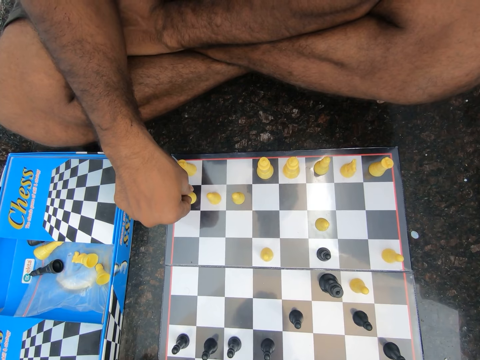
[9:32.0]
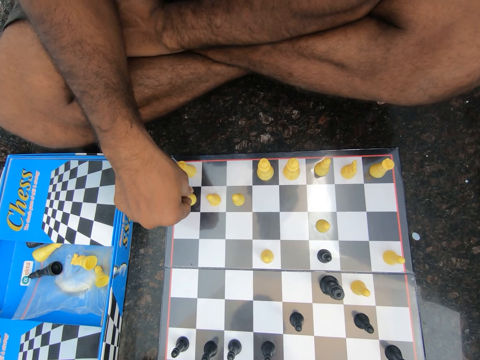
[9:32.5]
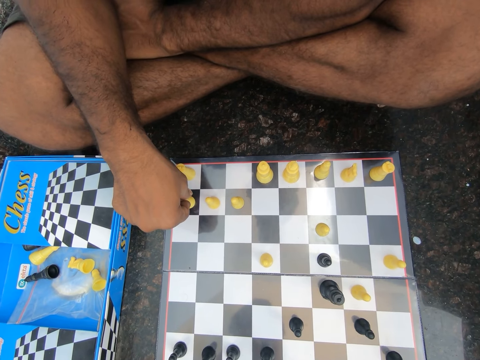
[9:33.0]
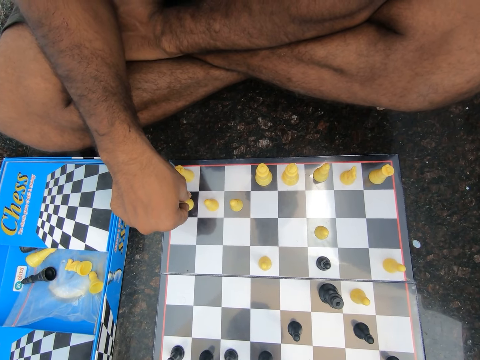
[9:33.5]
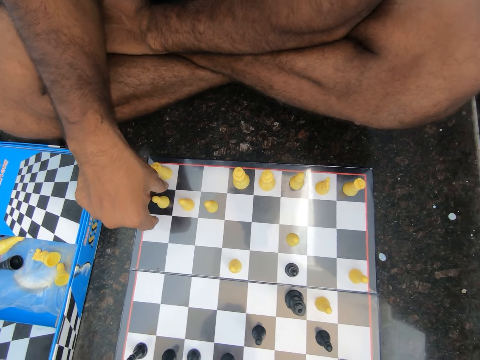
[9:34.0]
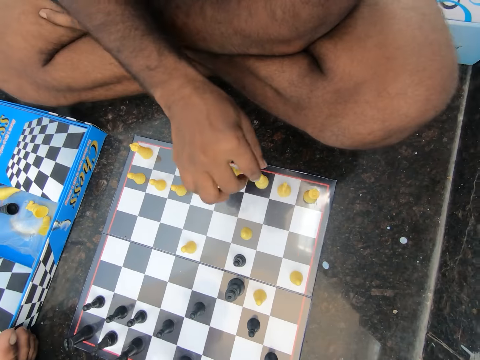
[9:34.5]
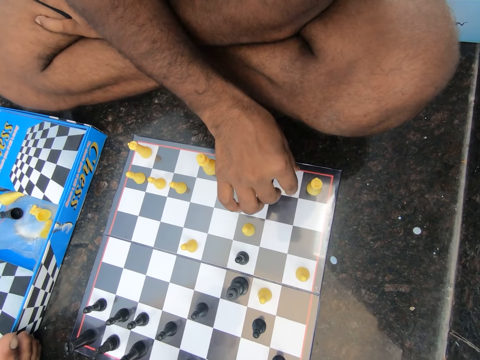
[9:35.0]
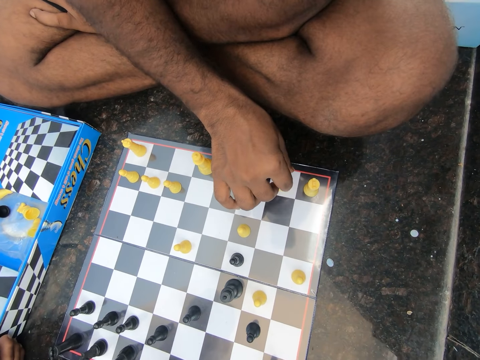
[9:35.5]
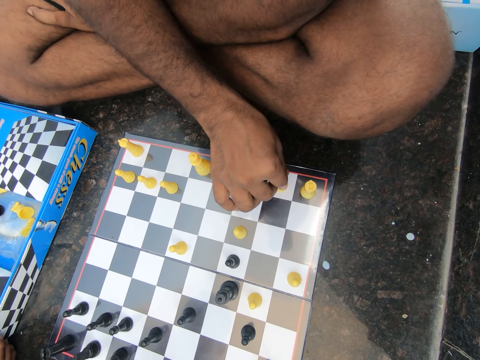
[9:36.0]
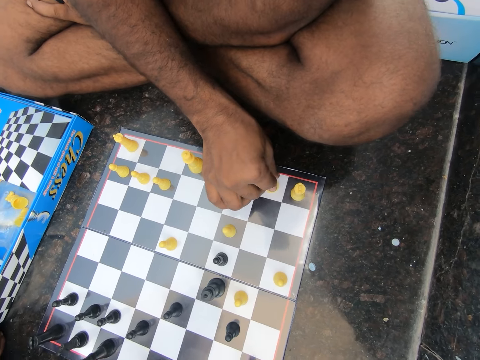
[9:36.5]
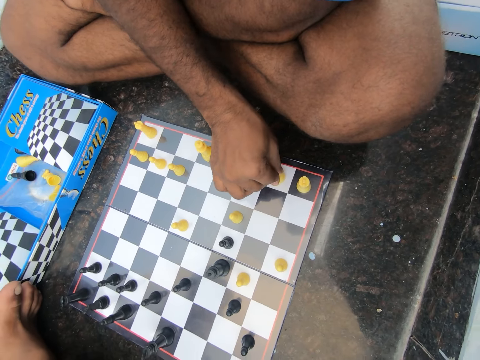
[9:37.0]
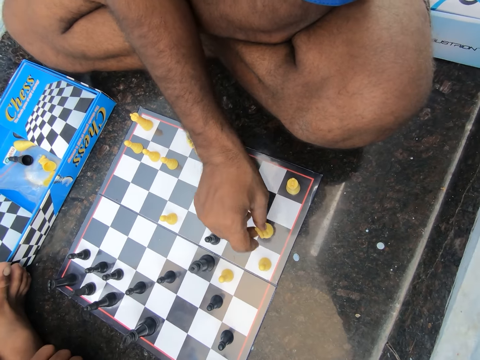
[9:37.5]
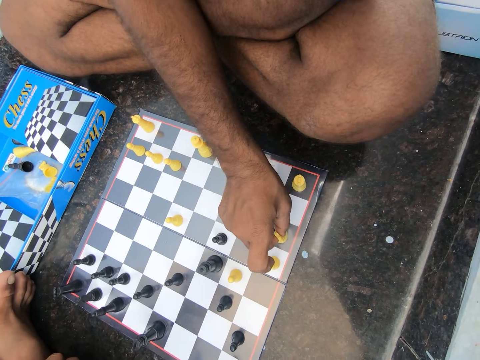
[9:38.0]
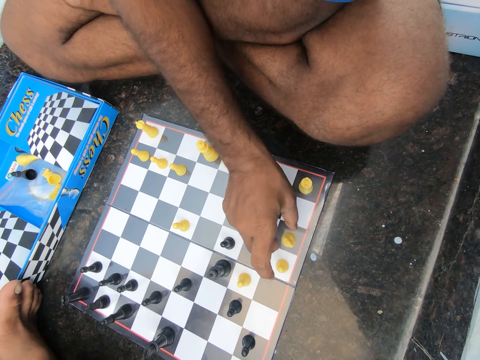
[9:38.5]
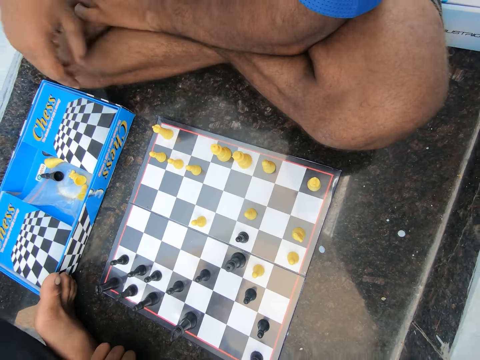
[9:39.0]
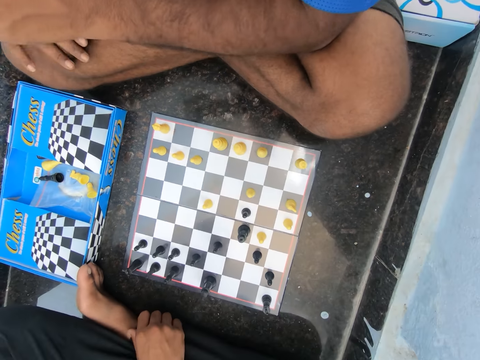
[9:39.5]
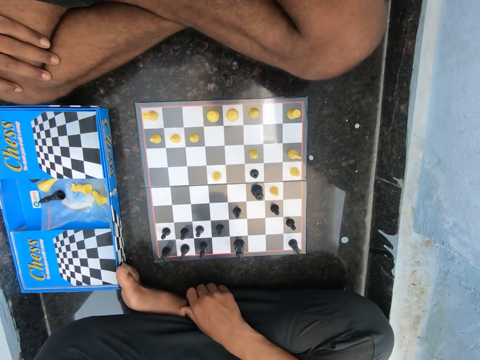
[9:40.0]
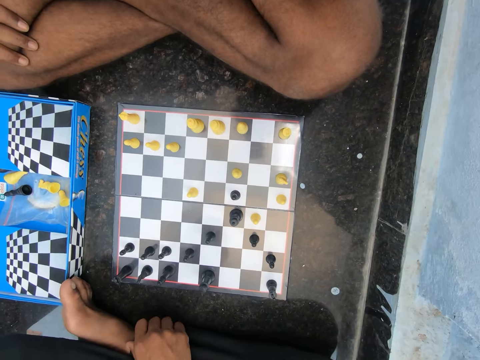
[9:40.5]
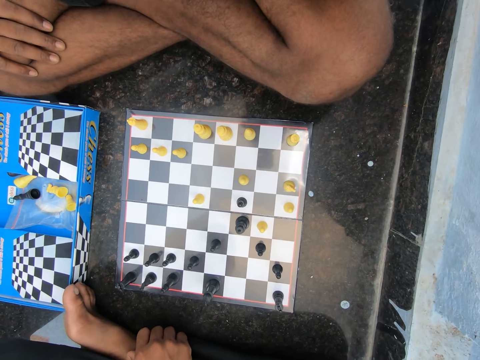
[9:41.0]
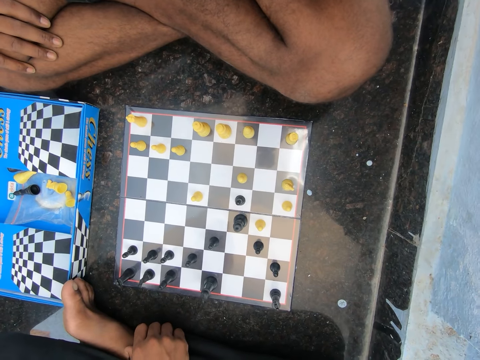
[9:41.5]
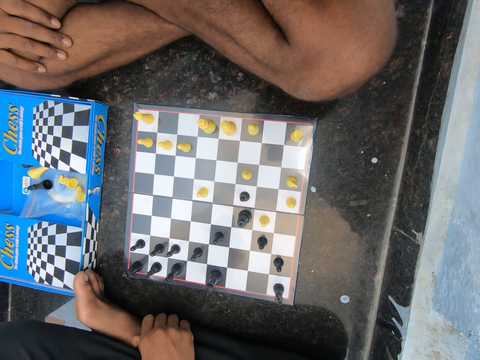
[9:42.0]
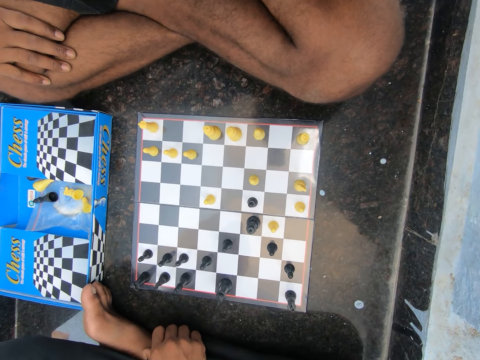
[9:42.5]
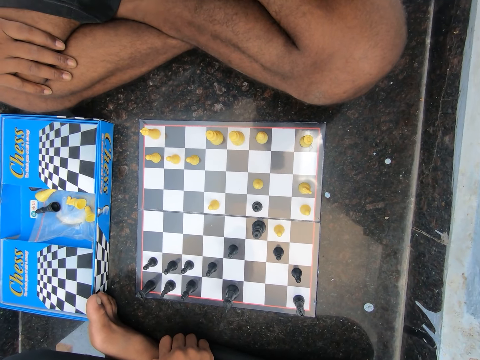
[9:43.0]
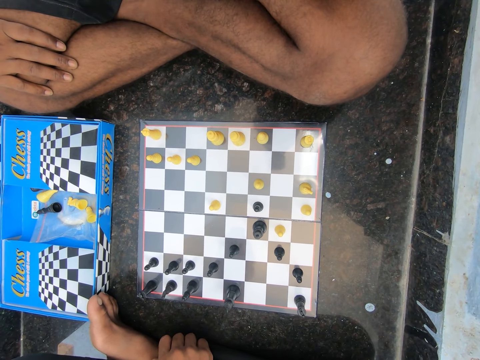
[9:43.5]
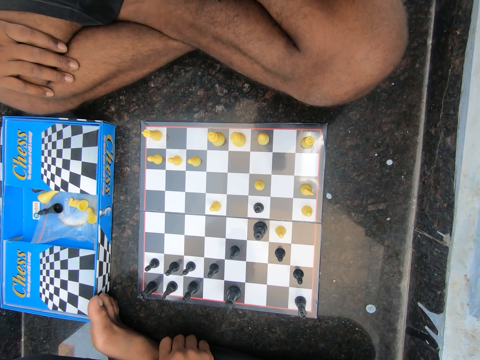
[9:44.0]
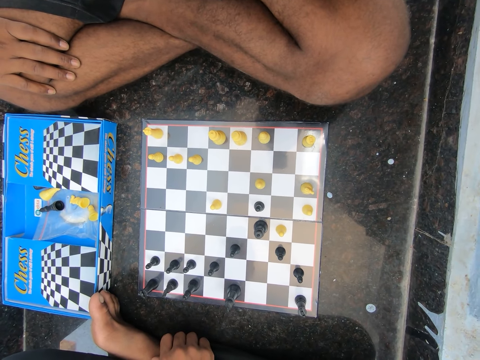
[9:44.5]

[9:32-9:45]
The man touches the chess piece and moves the chess piece on the chessboard.

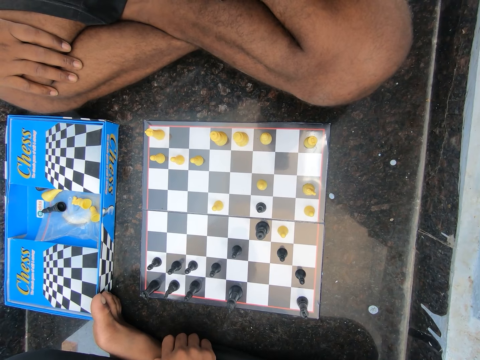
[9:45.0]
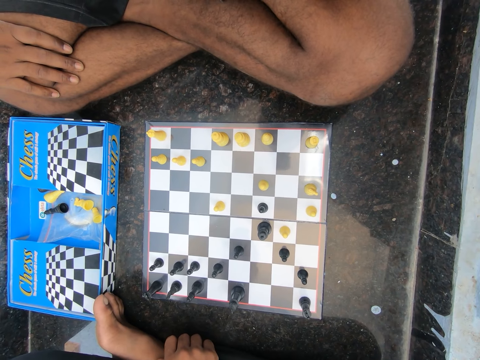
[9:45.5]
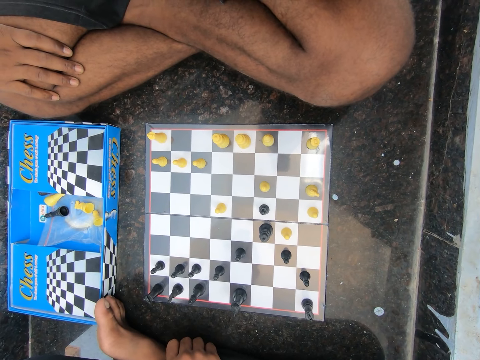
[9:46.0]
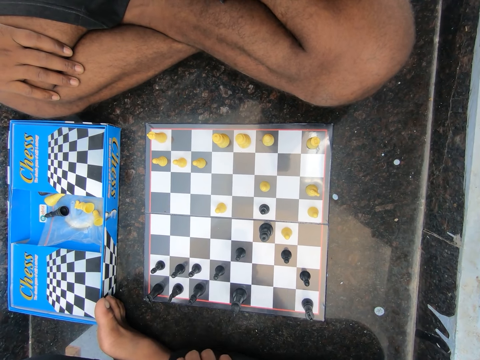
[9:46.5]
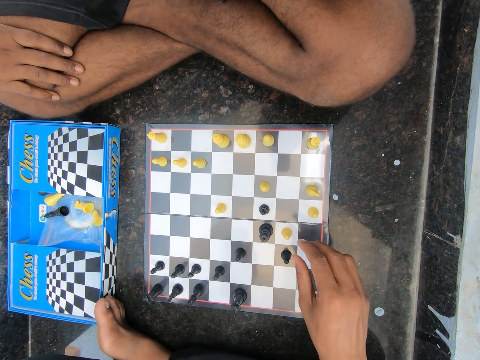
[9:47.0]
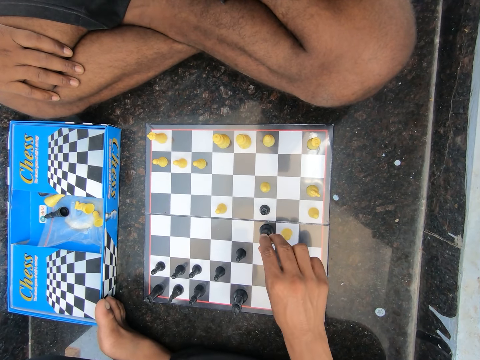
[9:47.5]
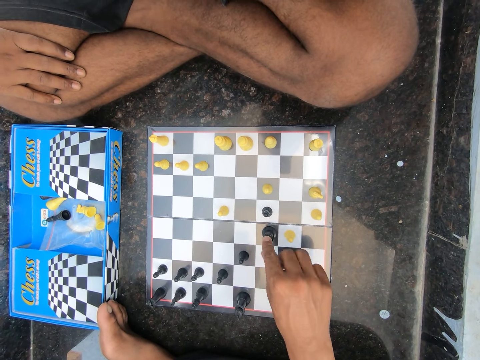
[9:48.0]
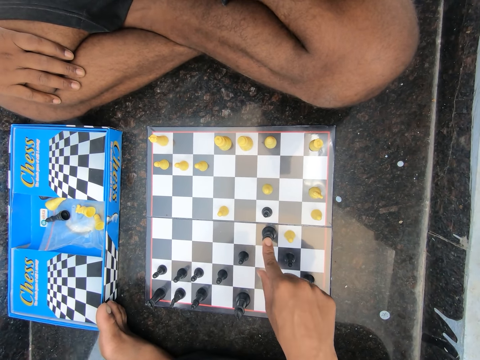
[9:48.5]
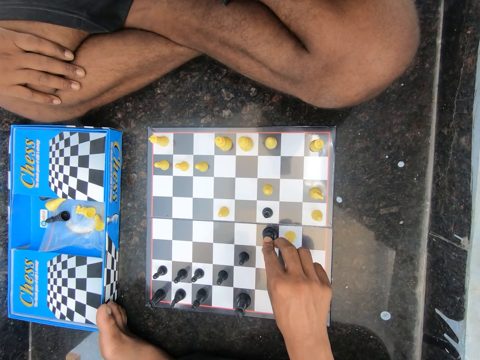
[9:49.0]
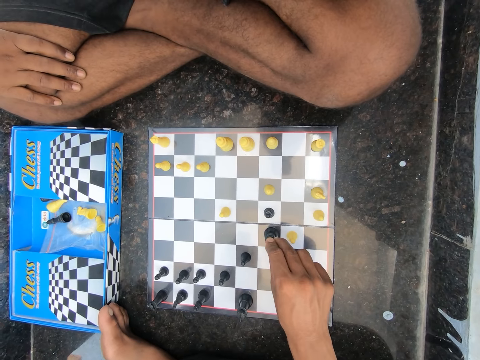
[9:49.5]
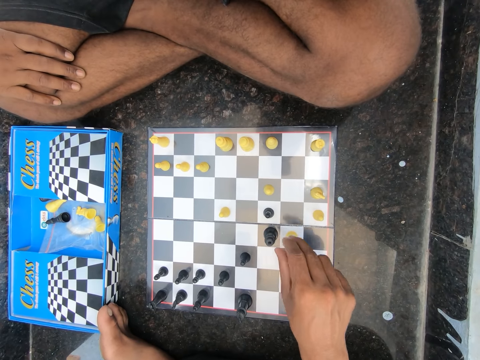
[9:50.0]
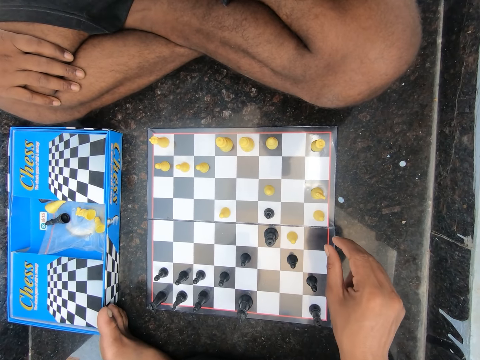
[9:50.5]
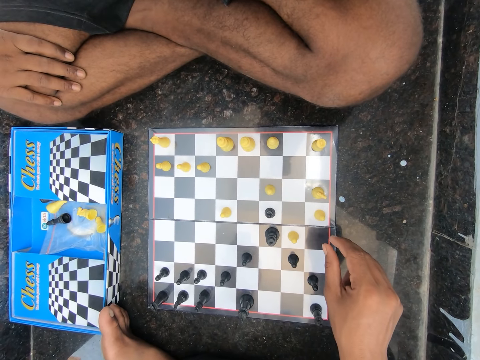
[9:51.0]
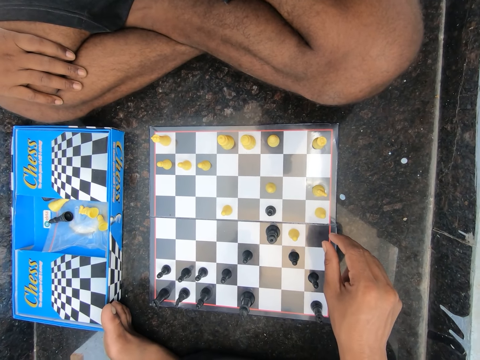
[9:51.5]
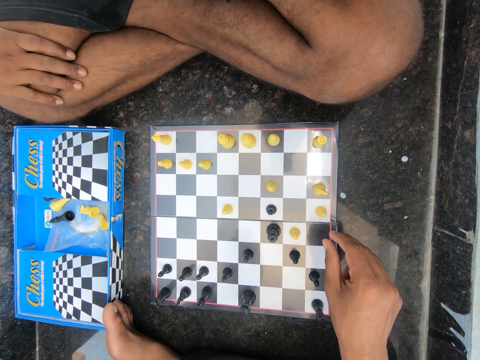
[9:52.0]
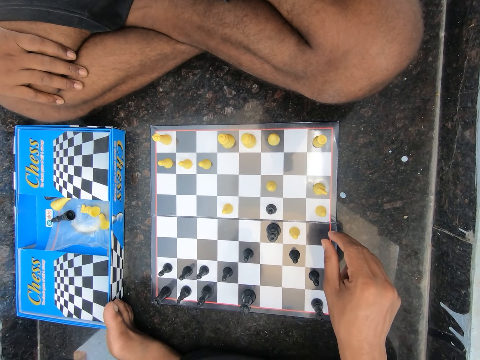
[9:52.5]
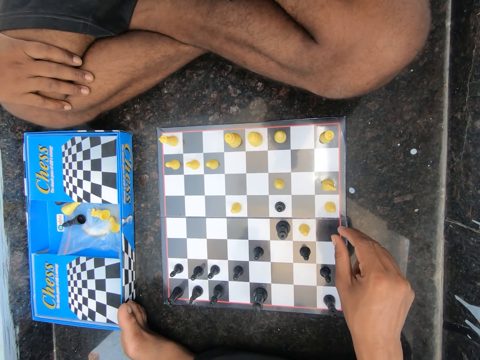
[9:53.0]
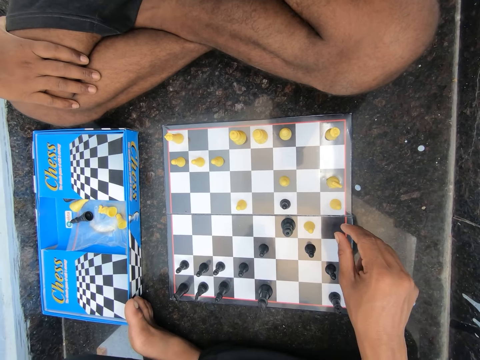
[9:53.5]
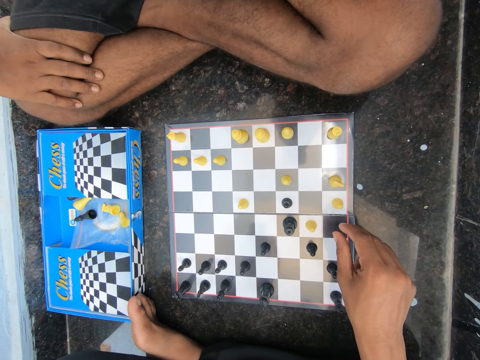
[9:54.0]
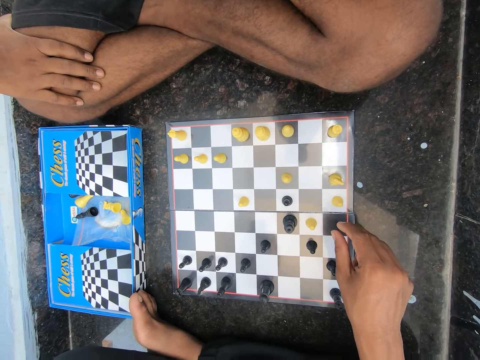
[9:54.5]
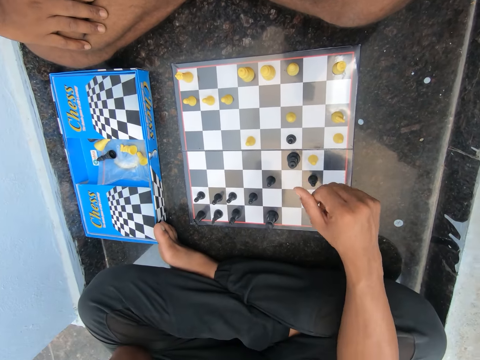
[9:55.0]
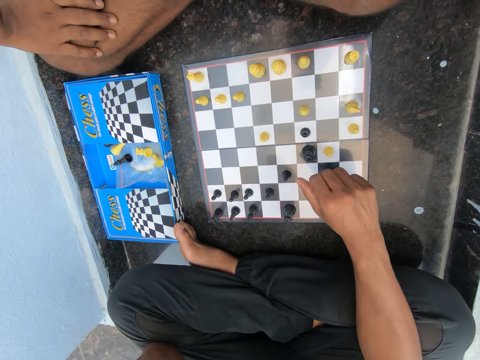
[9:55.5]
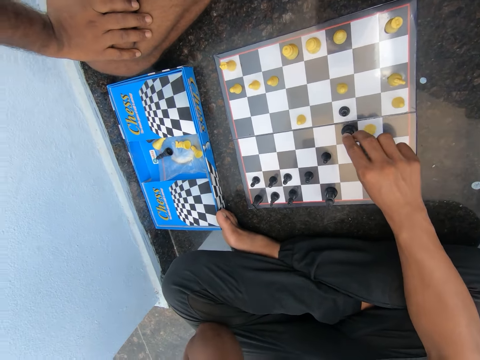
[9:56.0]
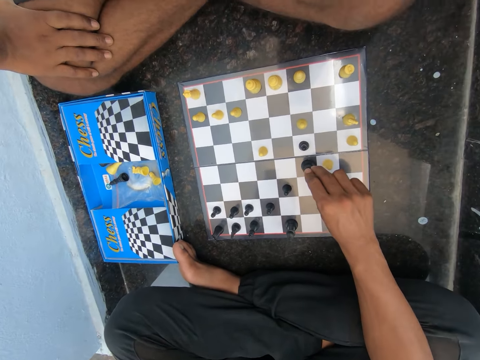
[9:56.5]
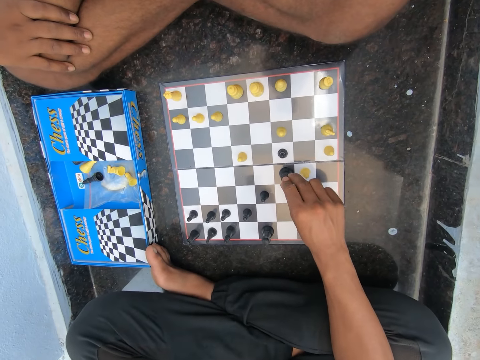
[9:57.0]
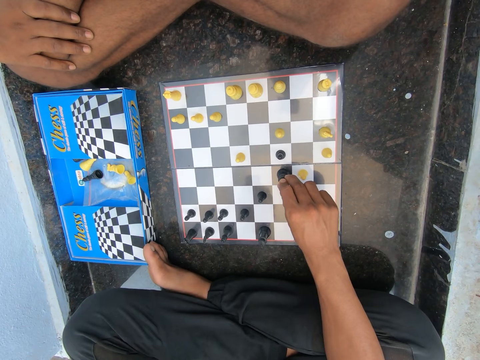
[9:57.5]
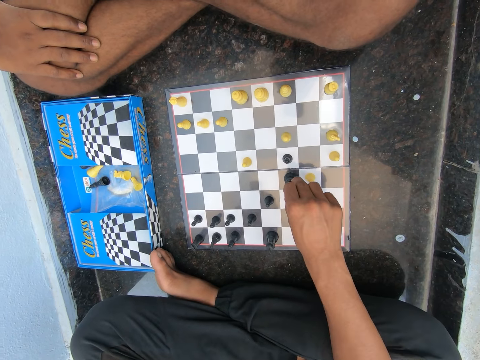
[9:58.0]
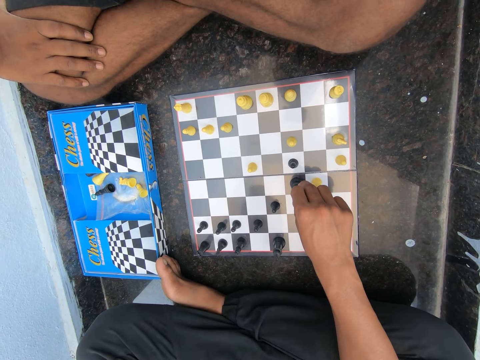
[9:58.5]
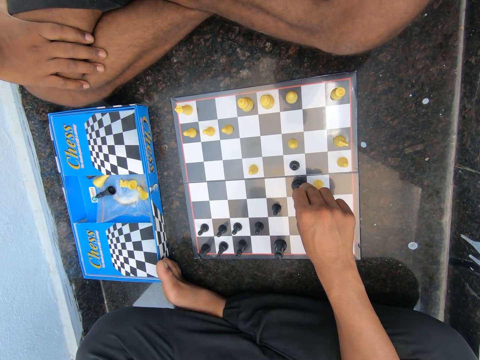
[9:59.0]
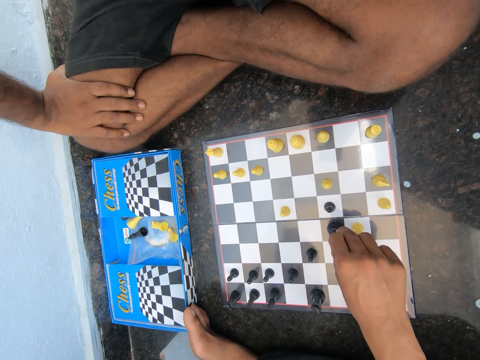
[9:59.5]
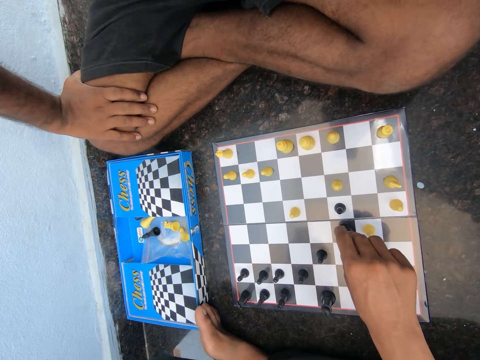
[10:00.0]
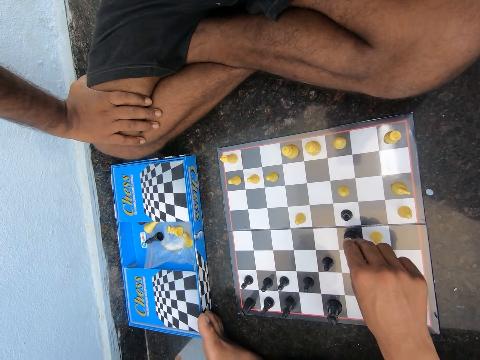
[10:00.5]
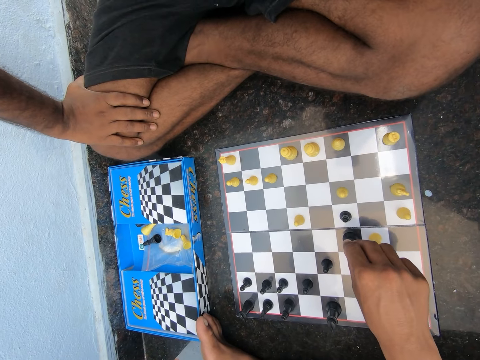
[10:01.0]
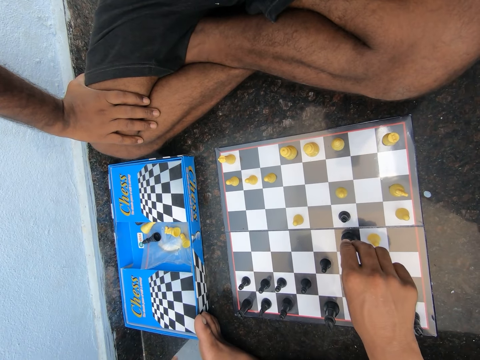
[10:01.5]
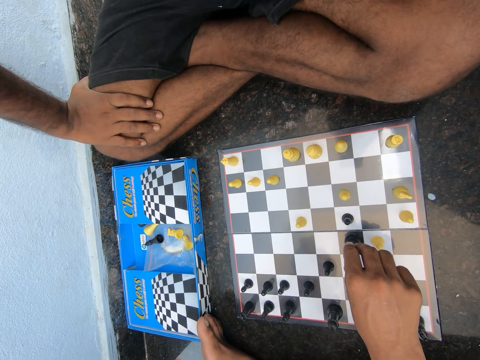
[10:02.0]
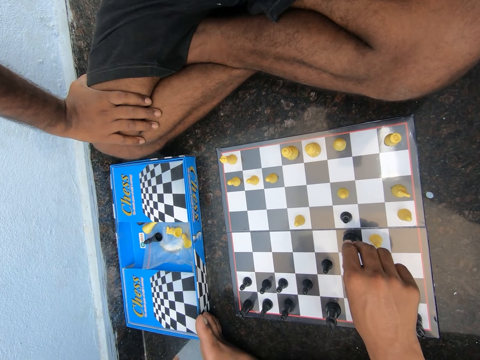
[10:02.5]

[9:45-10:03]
The camera wearer touches the chess piece. They touch the chess piece again.
